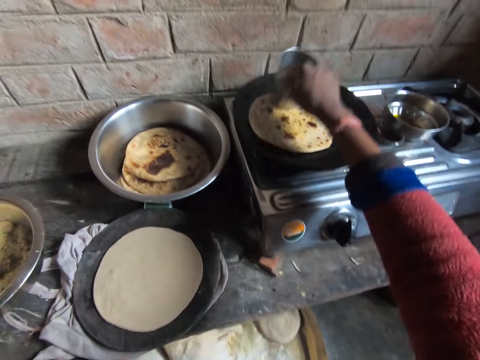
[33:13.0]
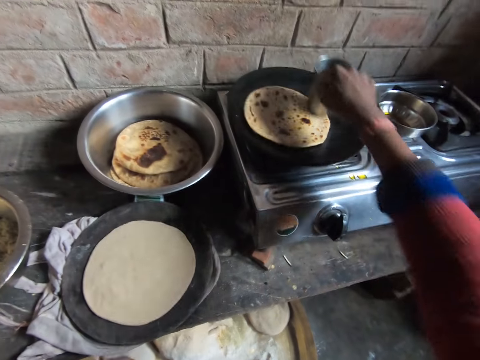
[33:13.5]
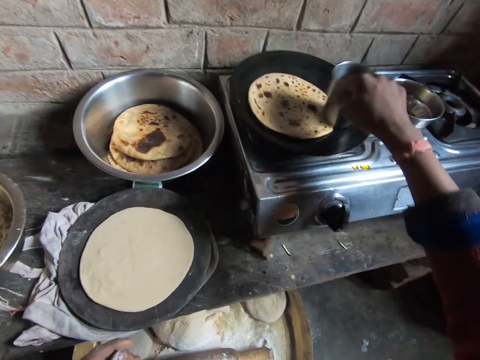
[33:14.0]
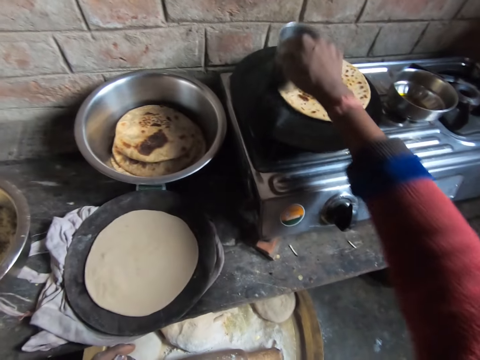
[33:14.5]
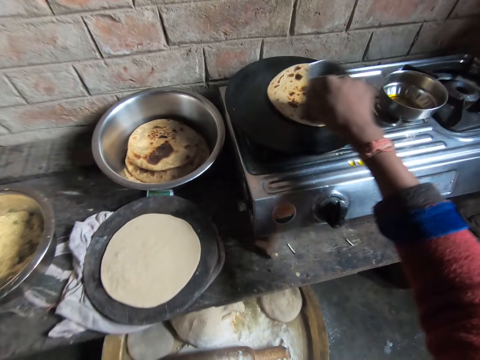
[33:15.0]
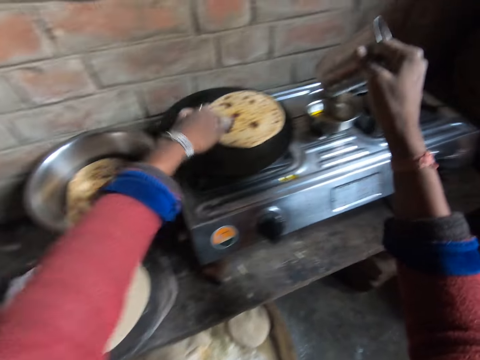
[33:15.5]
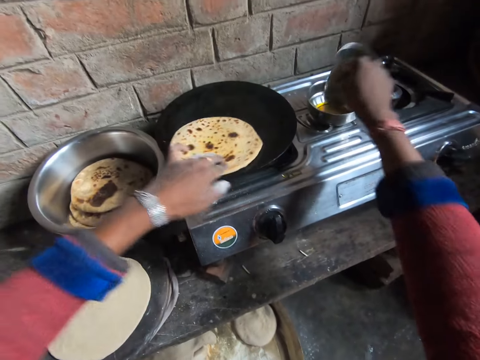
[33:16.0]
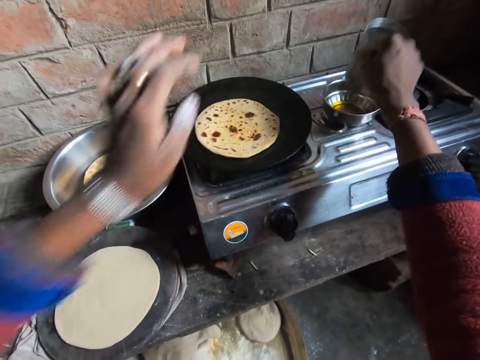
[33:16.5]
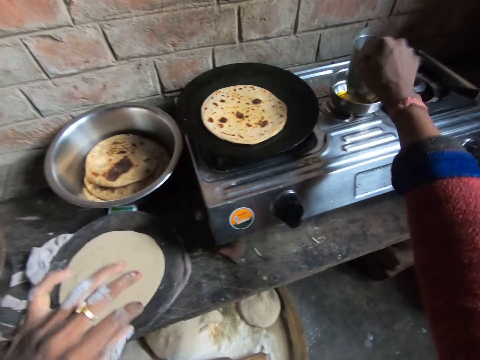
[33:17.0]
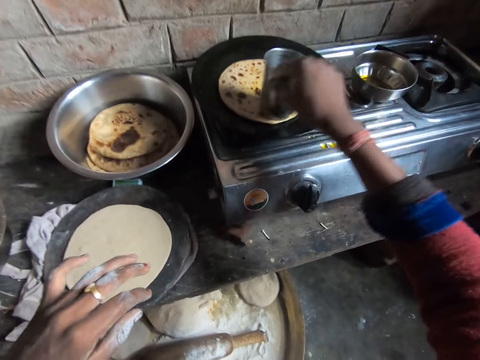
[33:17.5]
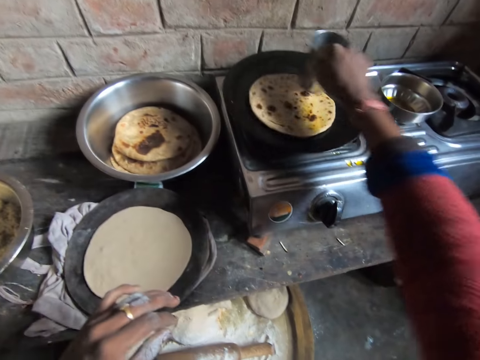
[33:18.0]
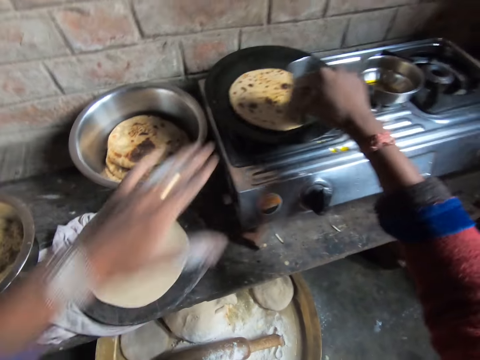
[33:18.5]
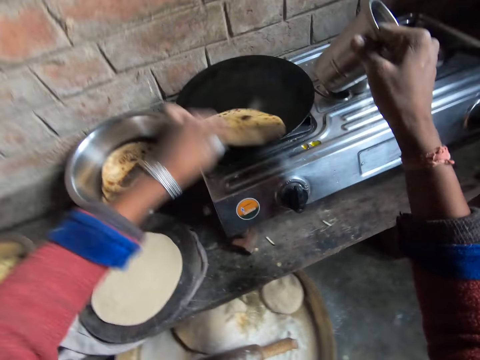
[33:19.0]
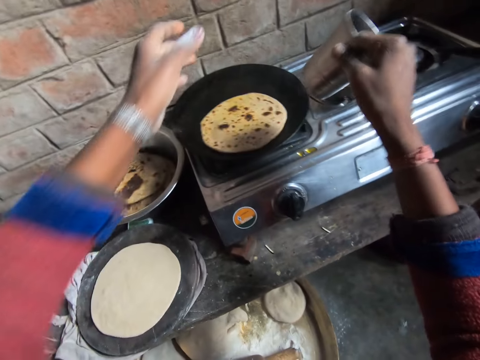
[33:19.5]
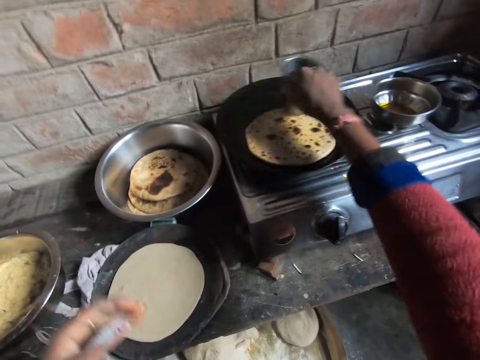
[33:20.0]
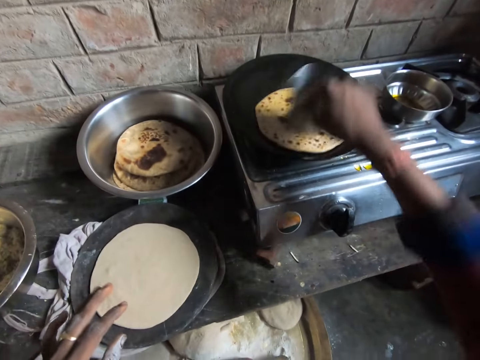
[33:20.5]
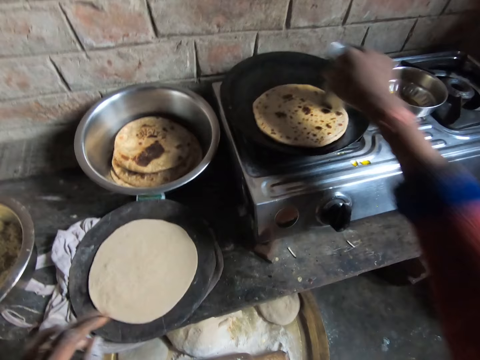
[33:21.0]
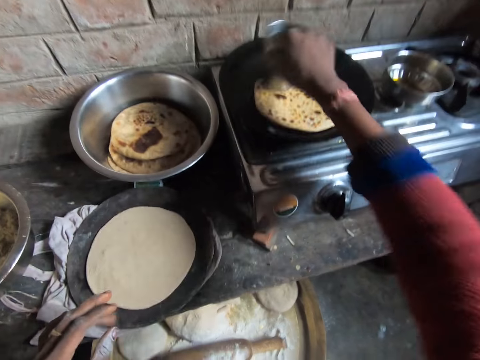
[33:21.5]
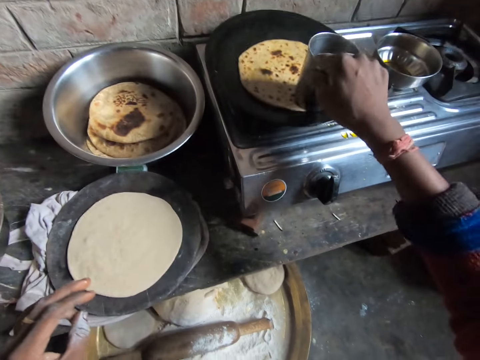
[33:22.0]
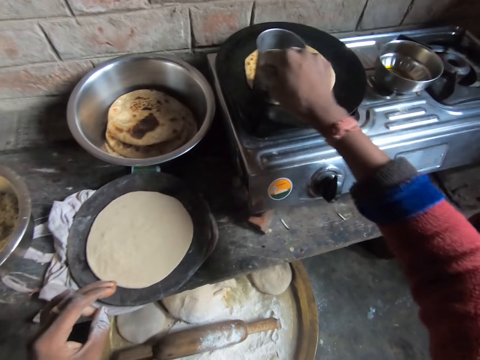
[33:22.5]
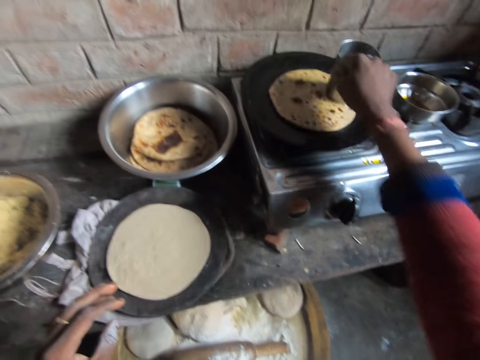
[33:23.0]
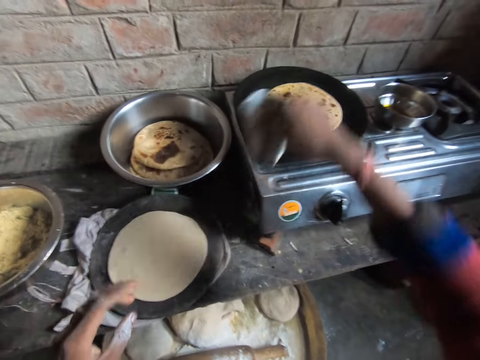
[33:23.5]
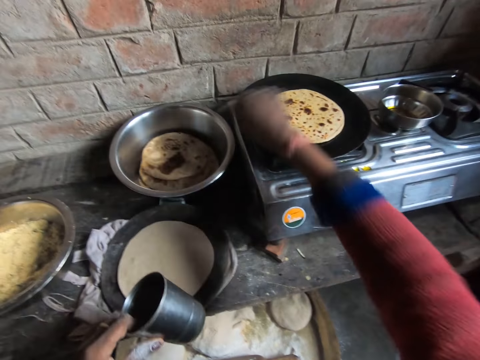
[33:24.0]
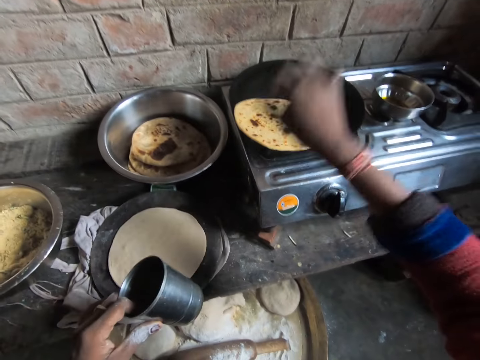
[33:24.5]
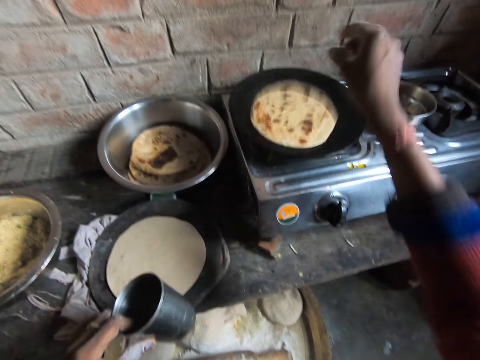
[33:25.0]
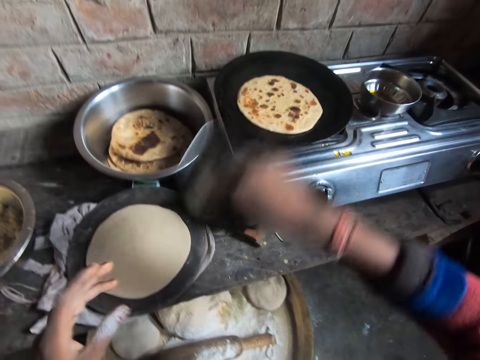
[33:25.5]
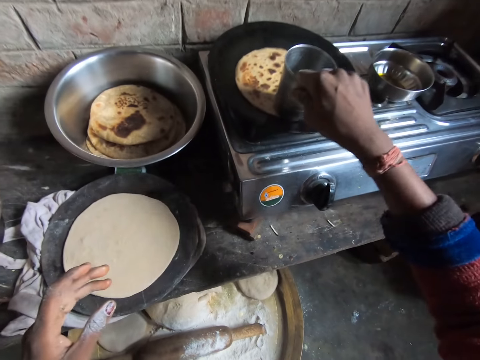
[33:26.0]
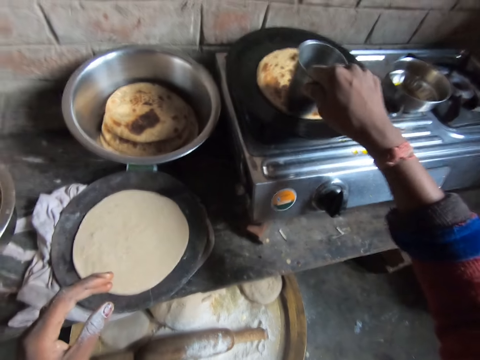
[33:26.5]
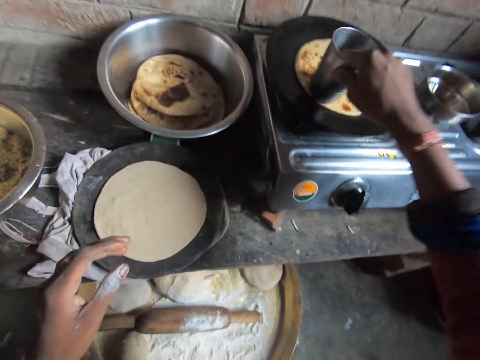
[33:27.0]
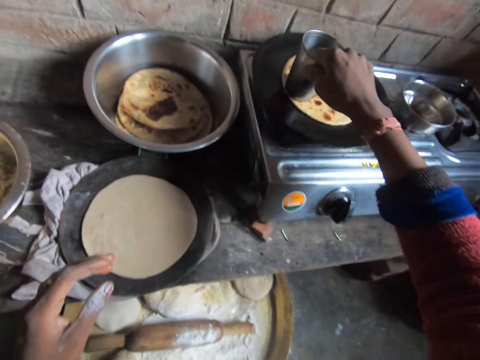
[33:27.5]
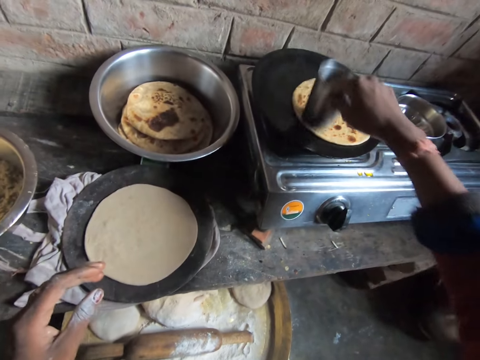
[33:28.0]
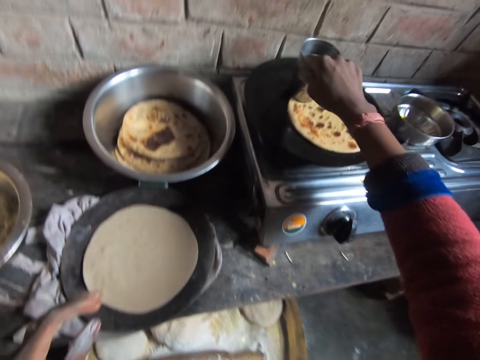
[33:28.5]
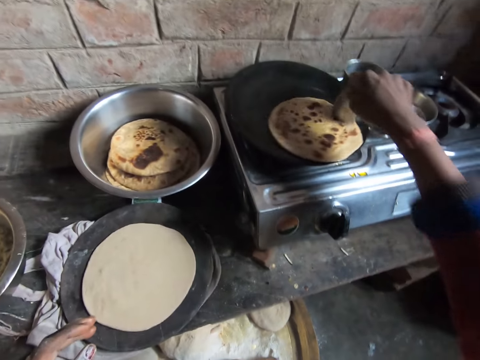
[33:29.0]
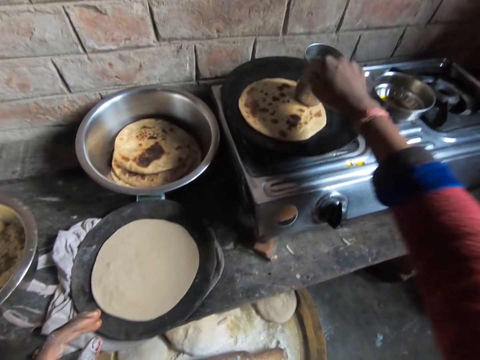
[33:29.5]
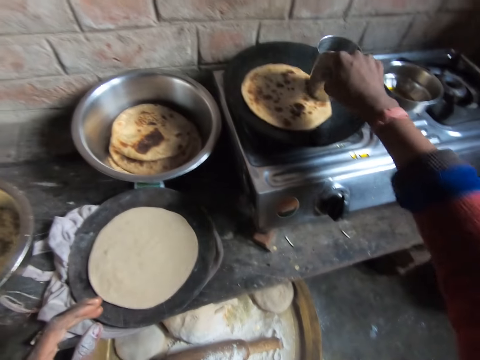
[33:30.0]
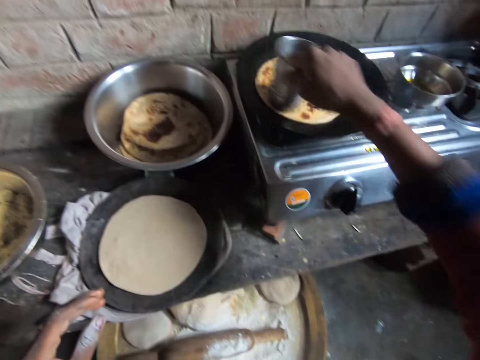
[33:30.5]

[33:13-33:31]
The camera wearer moves her left hand forward. She pulls the flatbread towards her. She dips the glass in the bowl of oil. She shakes the glass. She moves the left hand towards her. She moves the glass towards the flatbread. She spreads oil on the flatbread with the glass. She moves her left hand forward. She pulls the flatbread towards her. She adjusts the chapati bread on the pan with her left hand. She lifts up the flatbread. She drops the flatbread on the flat pan. She moves the left hand towards her. She spreads oil on the flatbread with the glass. She moves the glass towards her. She places the glass in her right hand on her left hand. She moves her hand forward. She pulls the flatbread towards her. She adjusts the chapati bread on the pan. She lifts up the flatbread. She turns the flatbread. She drops the flatbread on the flat pan. She moves her hand towards her. She picks up the glass with her right hand. She moves her hand forward. She presses on the flatbread with the glass. She spreads oil on the flatbread with the glass.

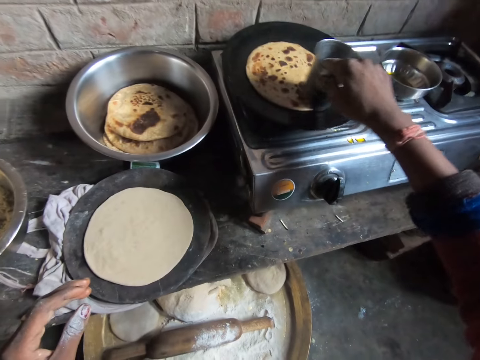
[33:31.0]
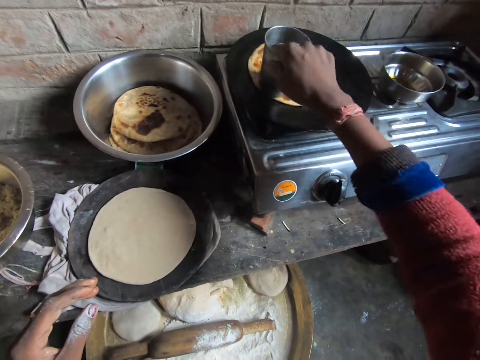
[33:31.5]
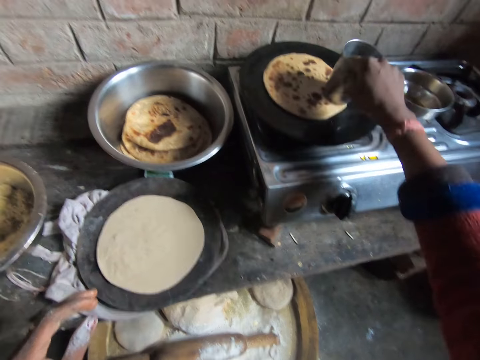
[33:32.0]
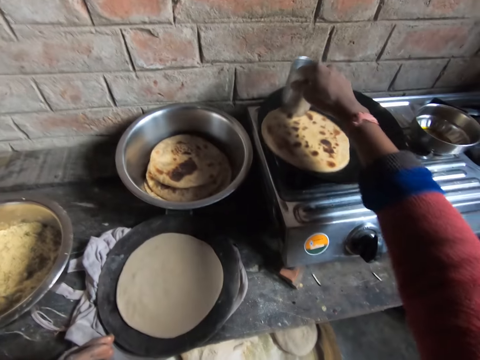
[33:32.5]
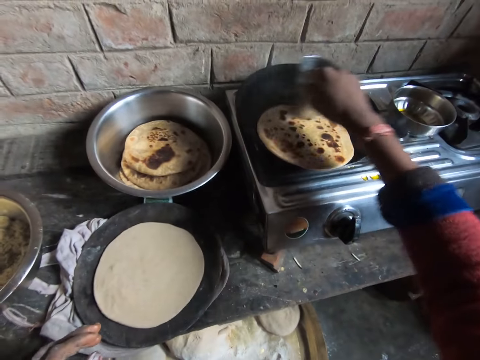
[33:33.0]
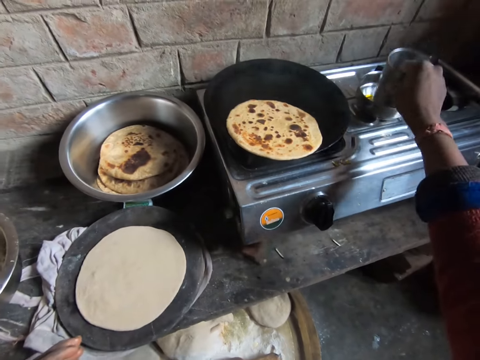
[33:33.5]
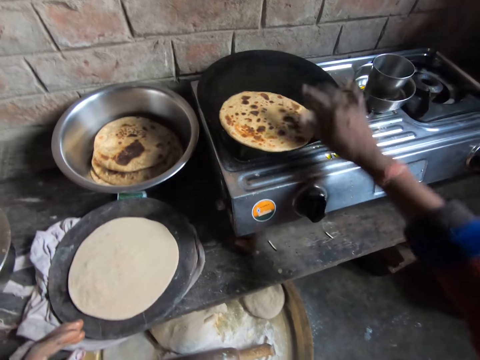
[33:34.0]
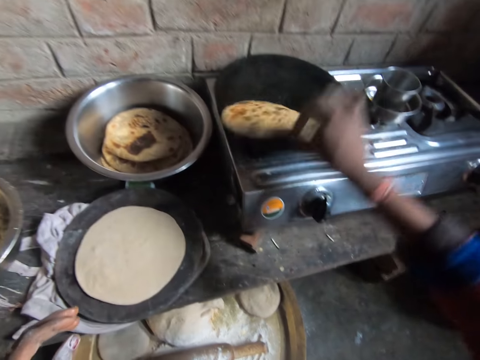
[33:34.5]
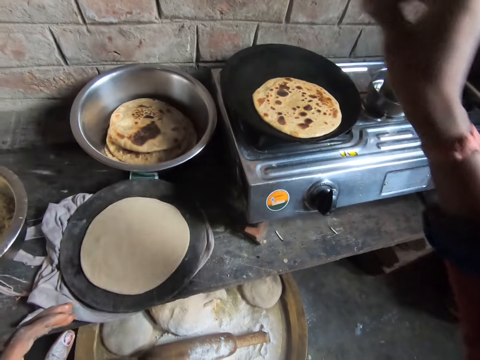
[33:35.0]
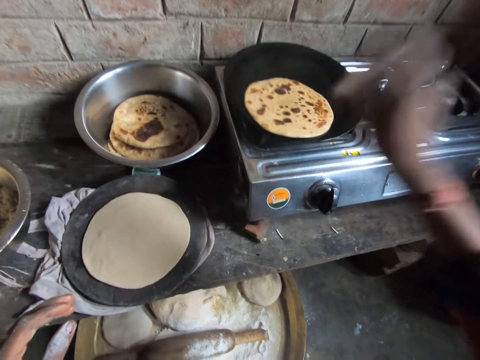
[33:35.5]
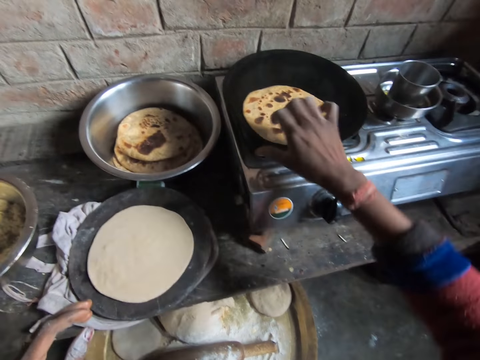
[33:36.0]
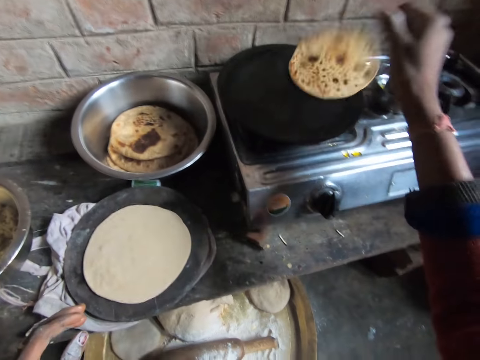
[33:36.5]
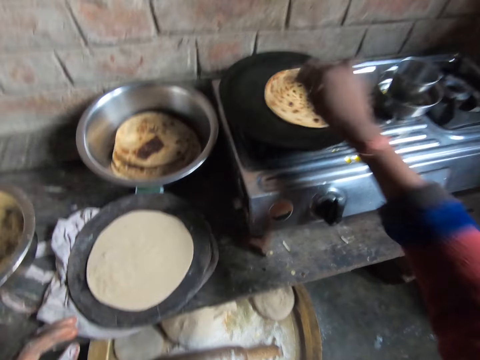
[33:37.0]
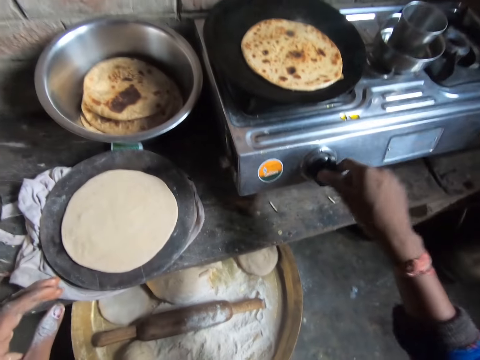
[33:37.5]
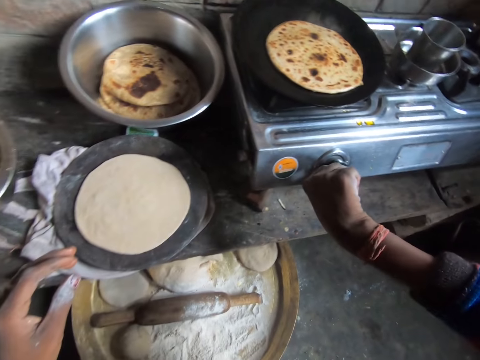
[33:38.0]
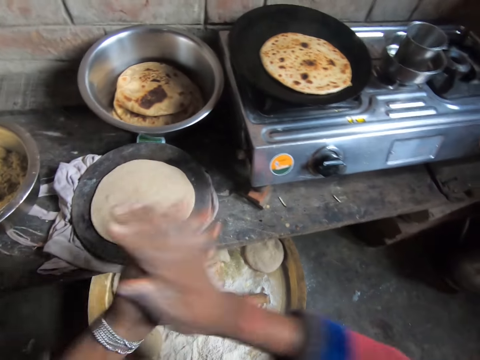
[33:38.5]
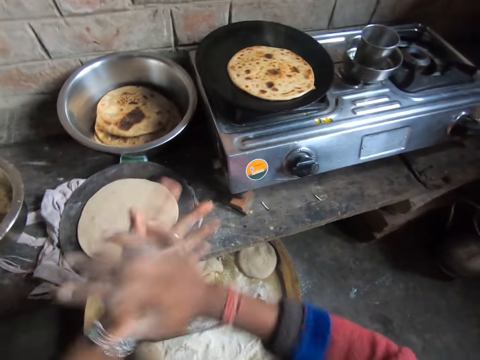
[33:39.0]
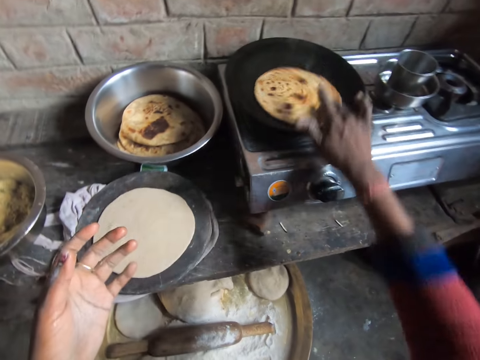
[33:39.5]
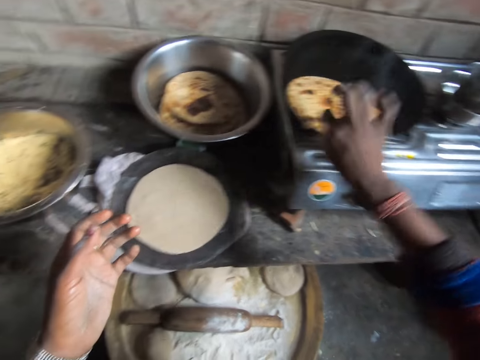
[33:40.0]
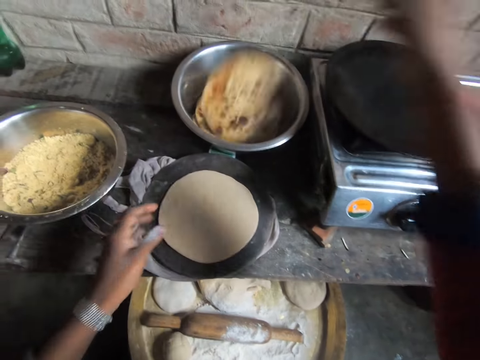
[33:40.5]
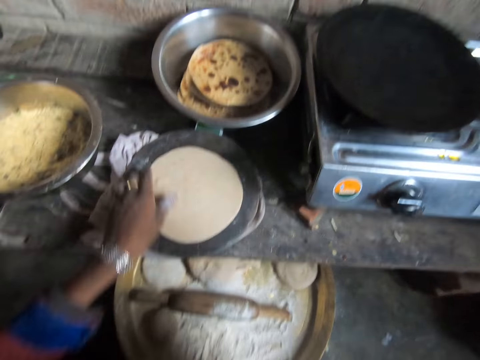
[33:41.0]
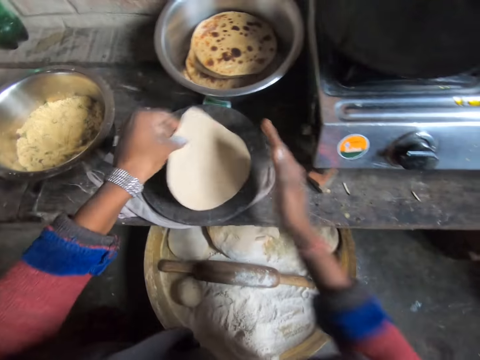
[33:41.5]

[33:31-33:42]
The camera wearer places the glass in the bowl of oil. She moves her hand towards the flatbread. She pulls the flatbread towards her. She lifts up the flatbread. She adjusts the chapati bread on the pan. She drops the flatbread on the flat pan. She lowers her hand. She pulls the flatbread towards her. She raises her hand. She stares at the flatbread. She lowers her hand. She pulls the flatbread towards her. She flips the chapati bread on the pan. She lifts up the flatbread. She drops the flatbread on the flat pan. She pulls the flatbread towards her. She moves her hand towards her. She turns the knob on the gas cooker. She claps her hands. She rubs her hands together. She moves her hand forward. She pulls the flatbread towards her. She carries the chapati bread with her right hand. She lifts up the flatbread. She drops the chapati bread in a bowl. She takes the dough on the cutting board with her left hand.
